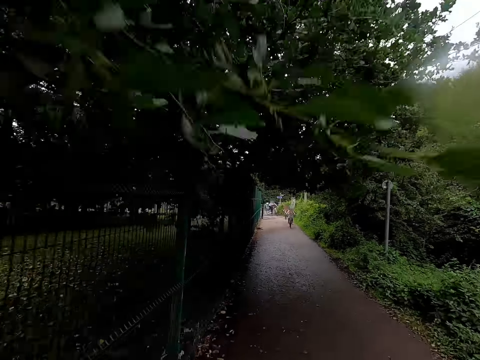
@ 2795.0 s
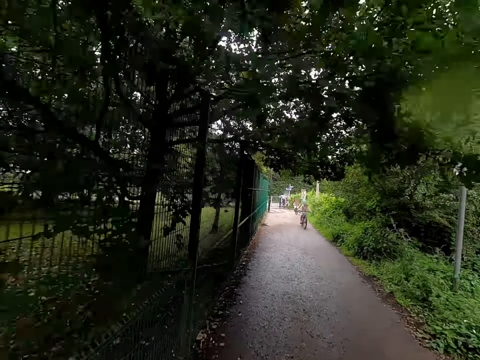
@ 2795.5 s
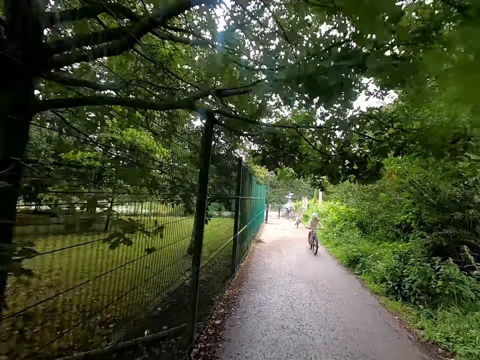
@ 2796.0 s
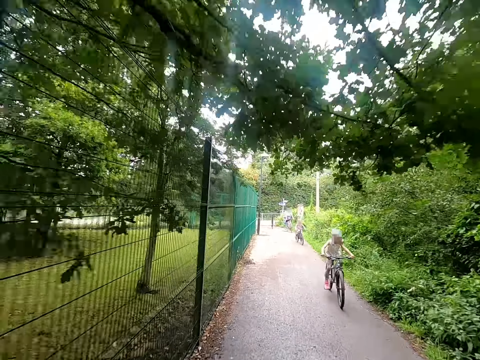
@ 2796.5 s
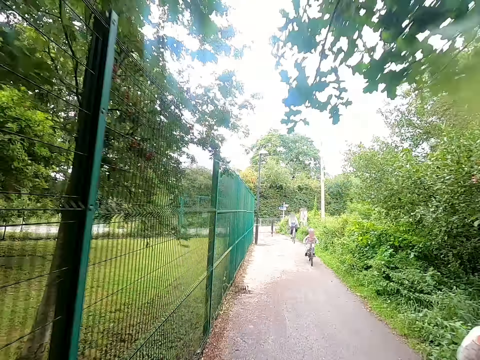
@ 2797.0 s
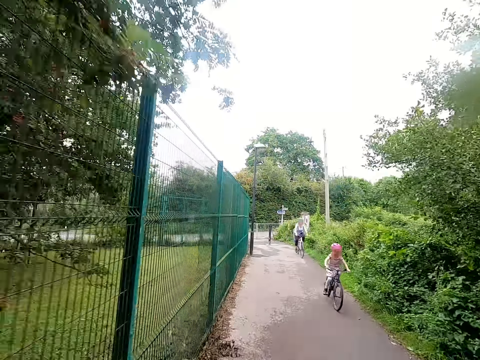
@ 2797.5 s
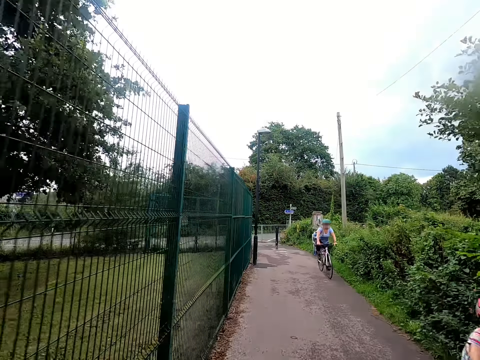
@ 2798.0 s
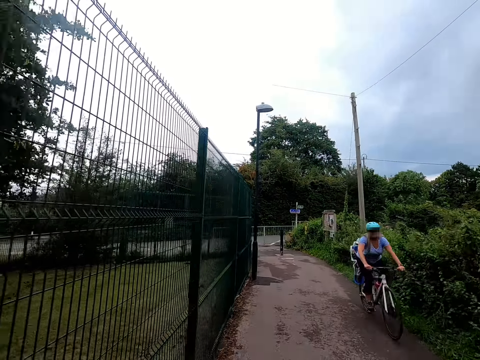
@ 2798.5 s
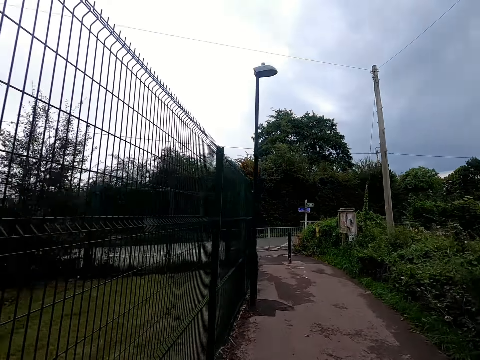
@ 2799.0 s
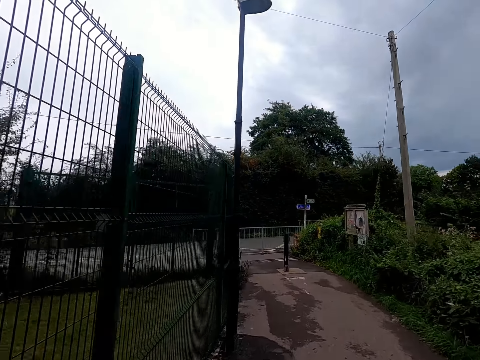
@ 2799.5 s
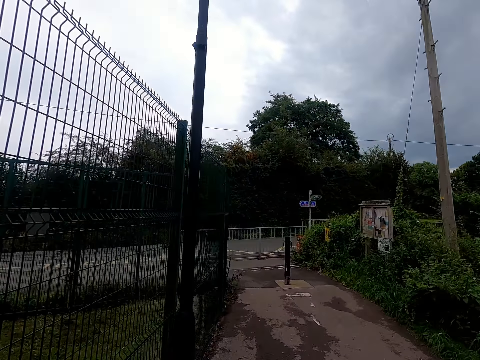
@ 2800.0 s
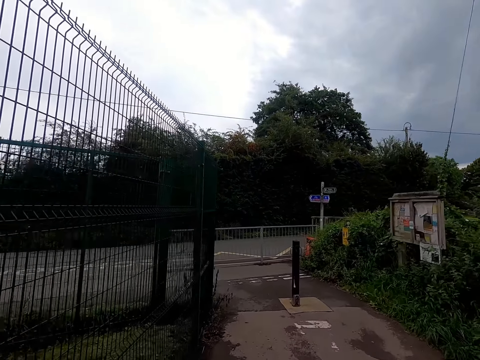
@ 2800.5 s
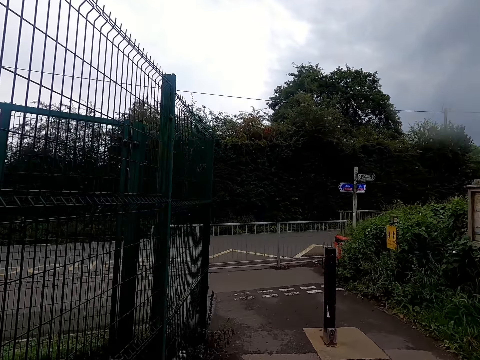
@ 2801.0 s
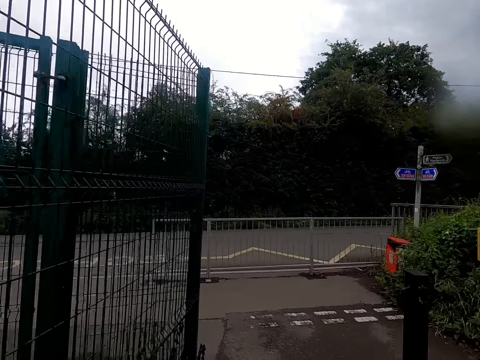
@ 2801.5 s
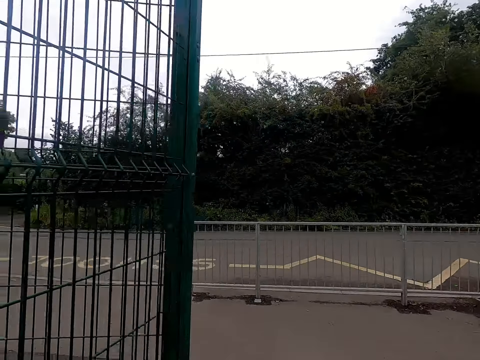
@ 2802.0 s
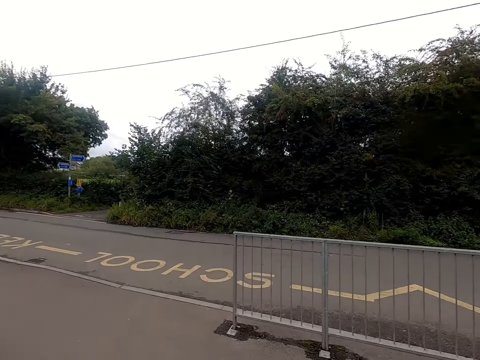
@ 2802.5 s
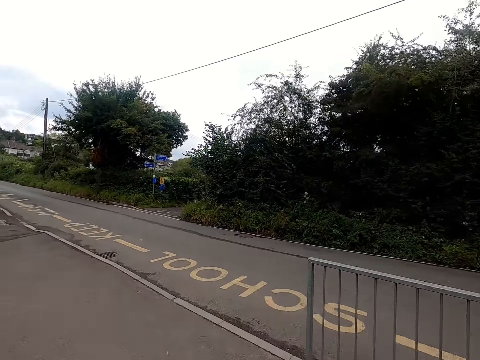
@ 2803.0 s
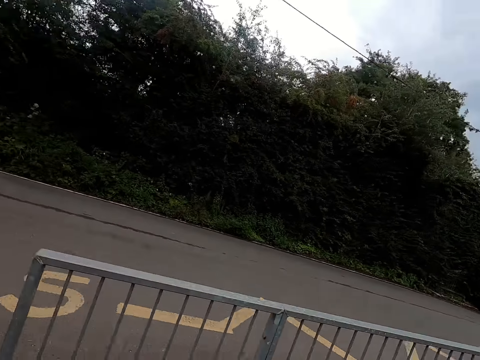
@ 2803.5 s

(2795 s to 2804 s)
A child rides a bicycle past the camera wearer. Another child rides a bicycle past them. A woman rides a bicycle past them.

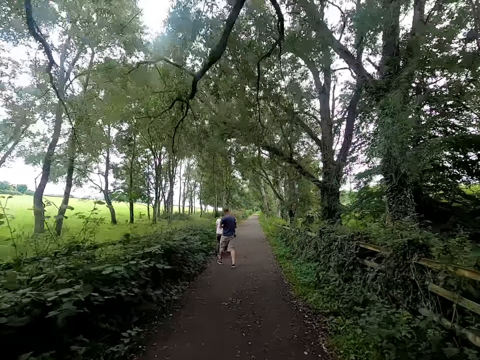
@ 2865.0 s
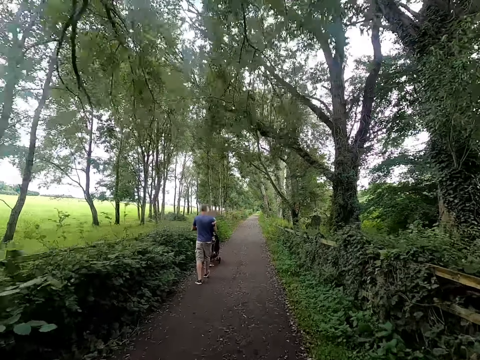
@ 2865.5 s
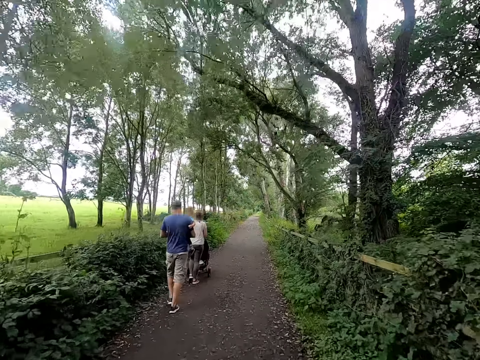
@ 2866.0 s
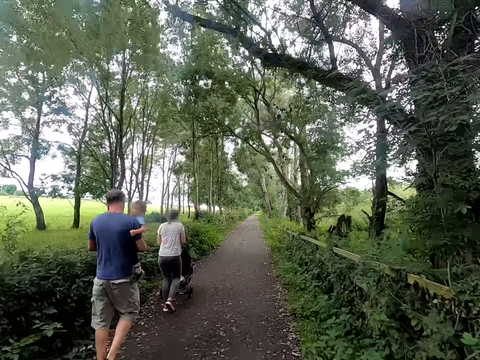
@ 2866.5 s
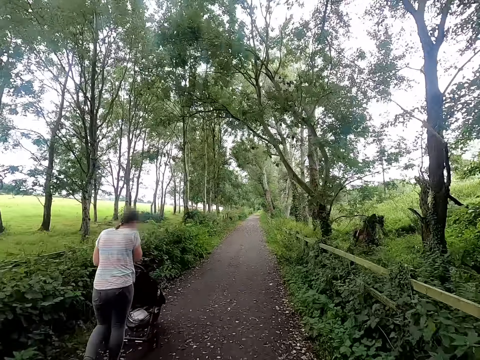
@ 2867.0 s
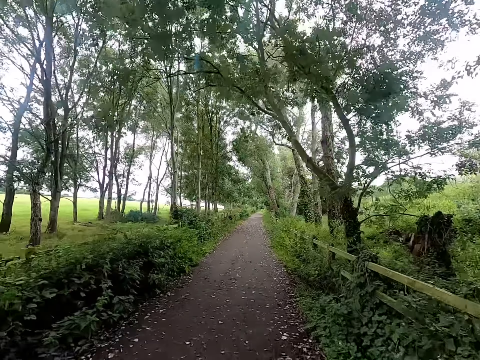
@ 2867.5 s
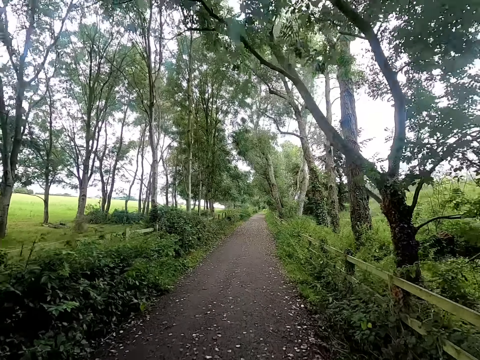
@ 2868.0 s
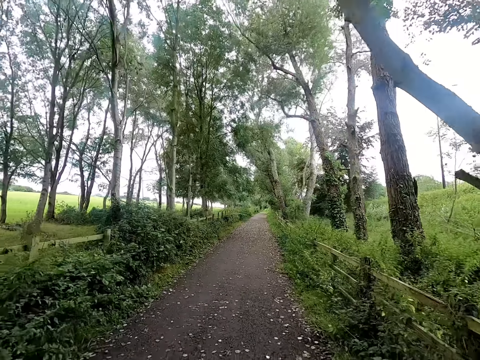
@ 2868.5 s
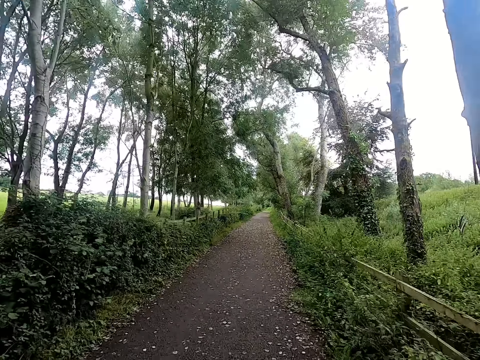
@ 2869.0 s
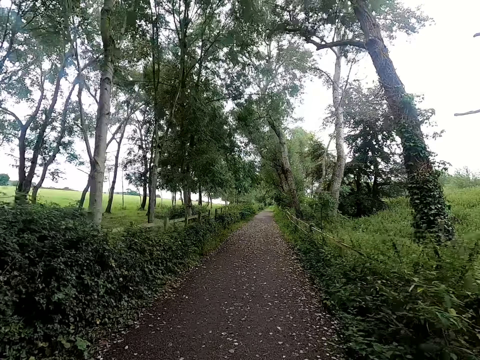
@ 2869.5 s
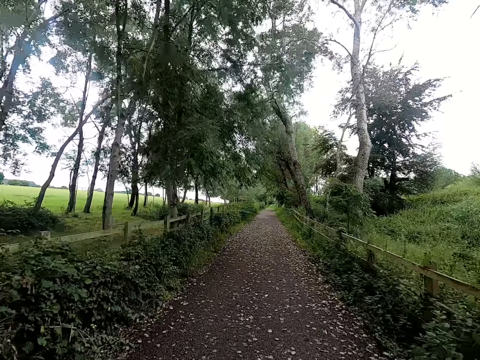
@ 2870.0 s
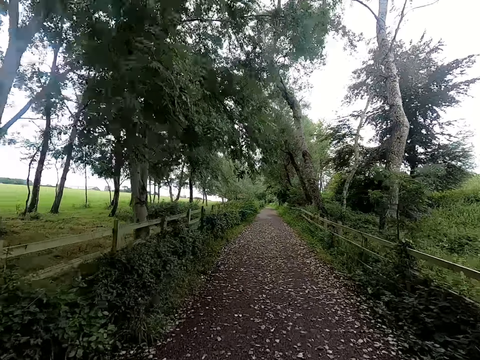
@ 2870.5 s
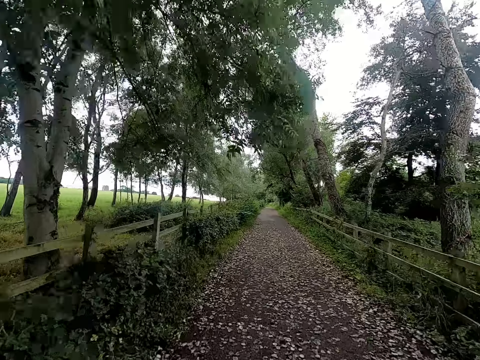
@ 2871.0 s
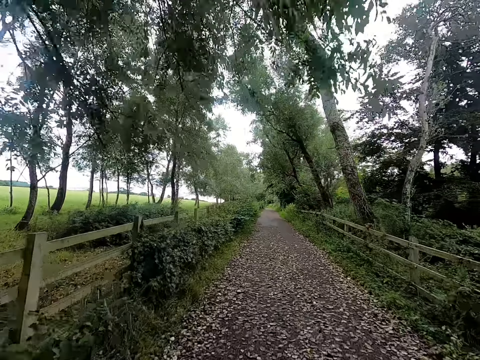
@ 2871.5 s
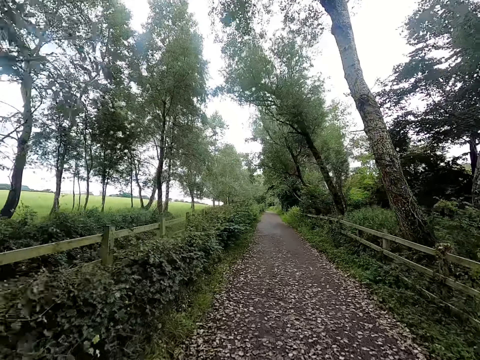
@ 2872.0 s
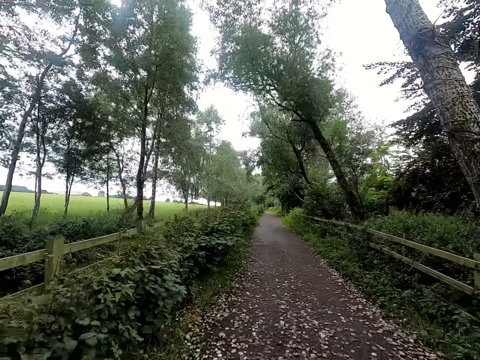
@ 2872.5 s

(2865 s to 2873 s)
The camera wearer rides the bicycle past a man and a child. They ride past a woman with a stroller in both hands.

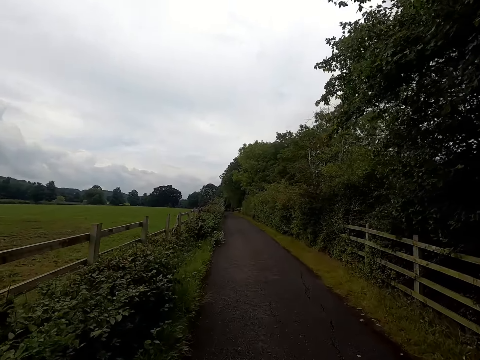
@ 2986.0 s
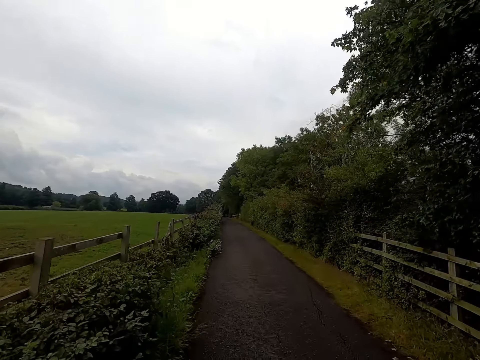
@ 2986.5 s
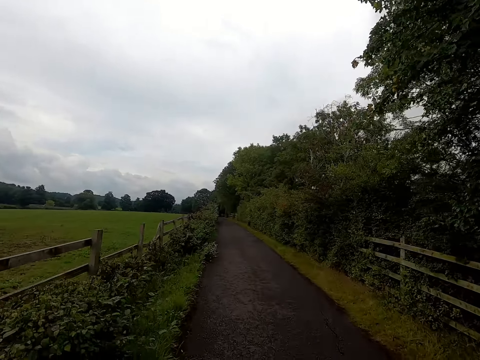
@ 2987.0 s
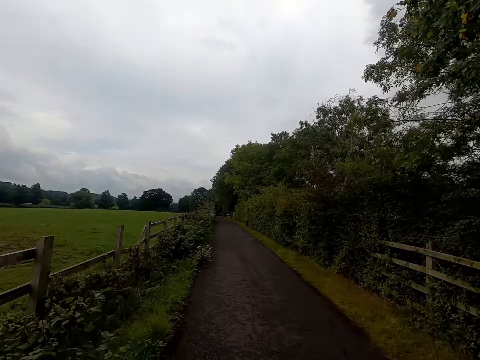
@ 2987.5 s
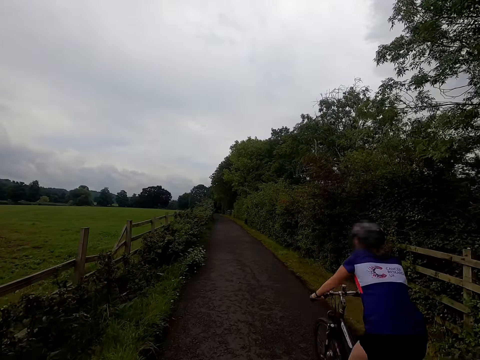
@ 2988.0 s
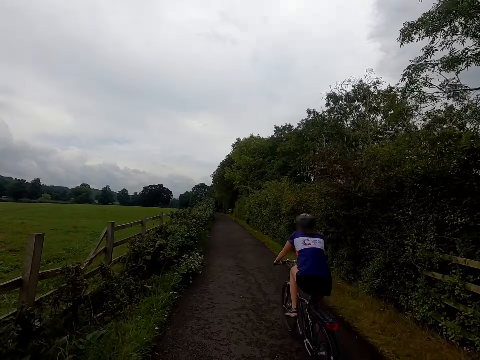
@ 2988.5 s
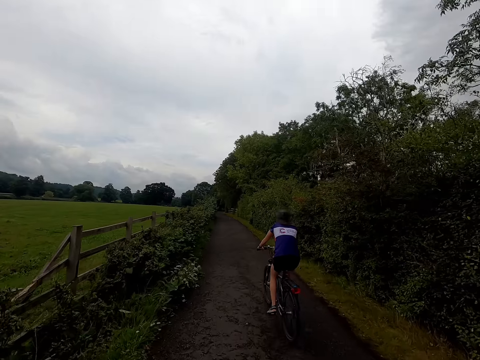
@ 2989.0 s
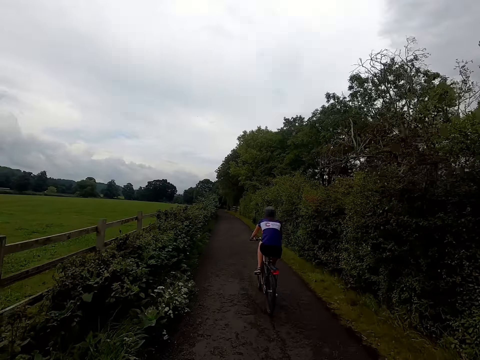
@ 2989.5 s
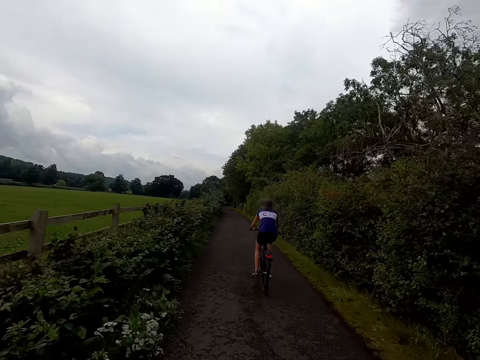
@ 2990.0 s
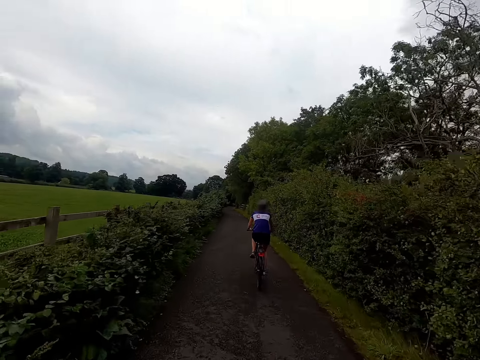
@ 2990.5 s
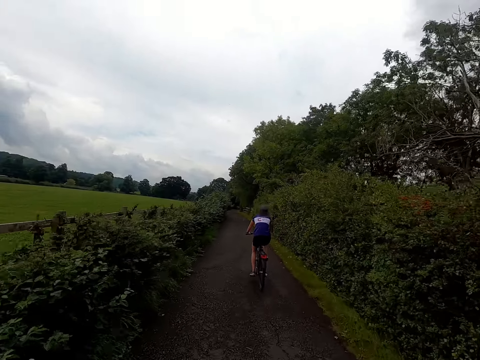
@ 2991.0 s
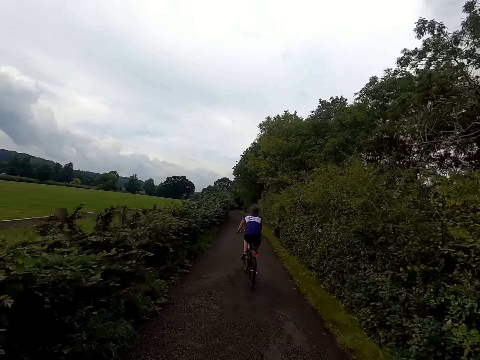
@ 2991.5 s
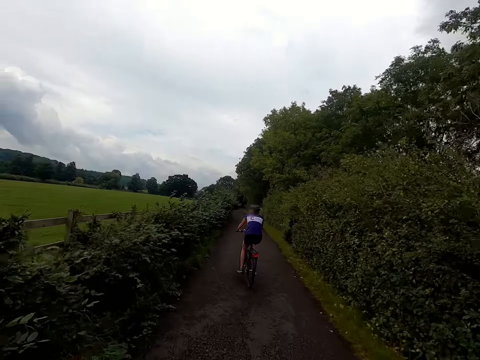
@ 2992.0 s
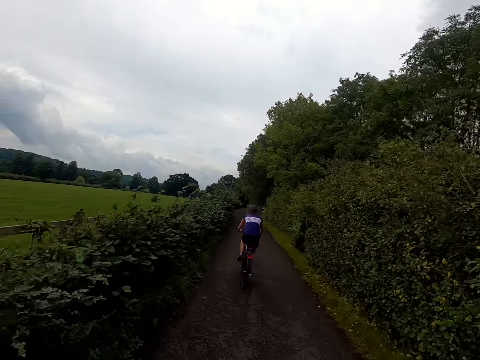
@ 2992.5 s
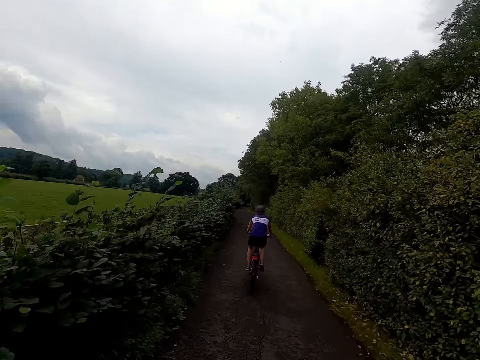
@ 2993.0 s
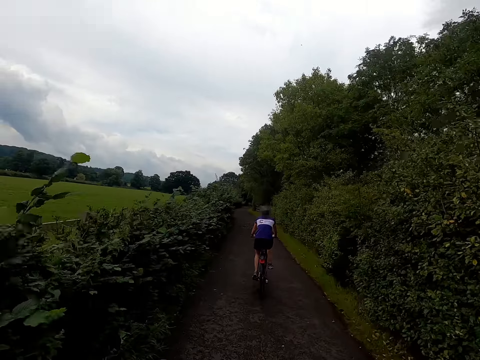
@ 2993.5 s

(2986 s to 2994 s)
A woman rides past the camera wearer. The camera wearer converses with the woman.
